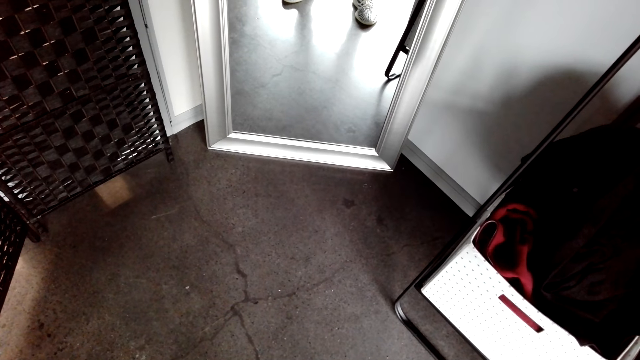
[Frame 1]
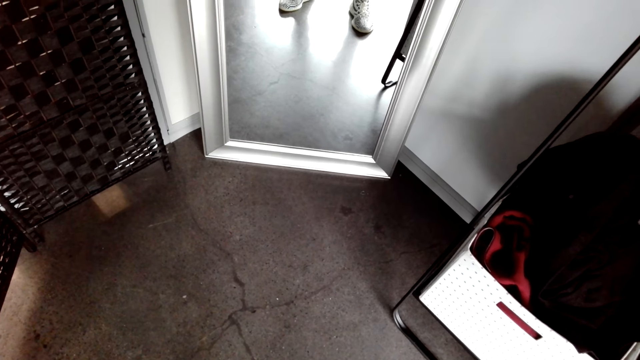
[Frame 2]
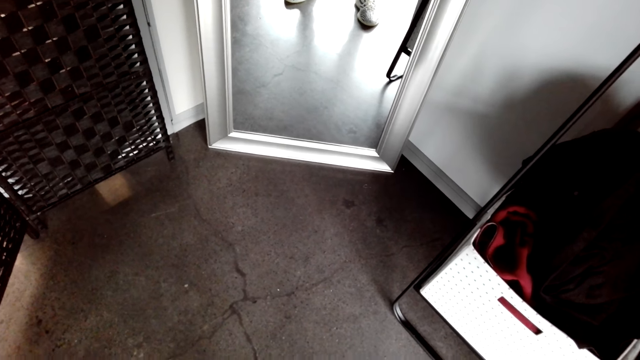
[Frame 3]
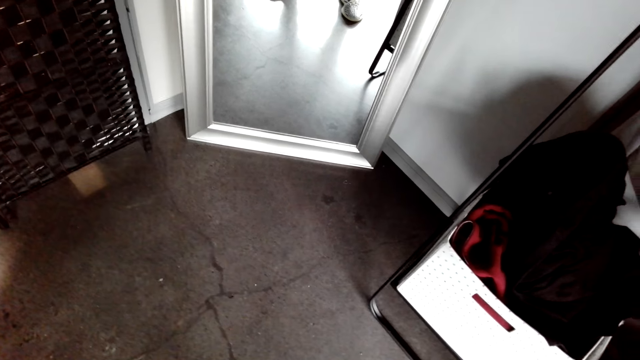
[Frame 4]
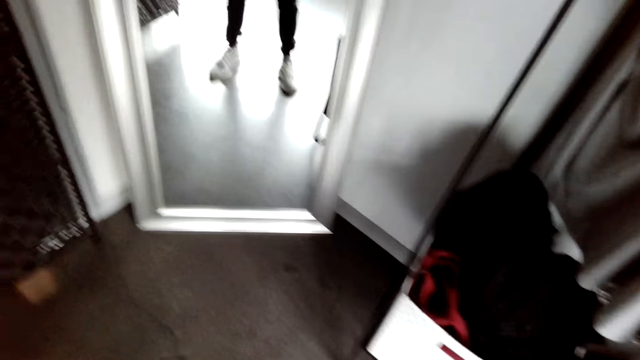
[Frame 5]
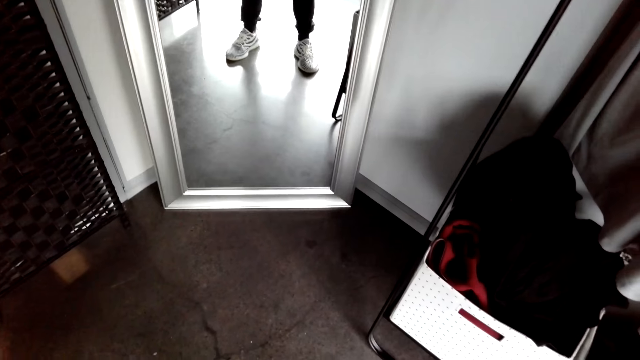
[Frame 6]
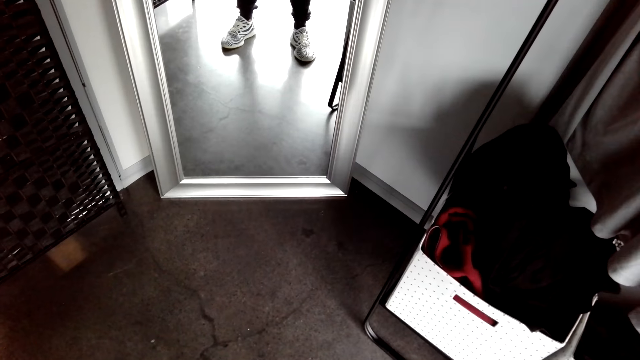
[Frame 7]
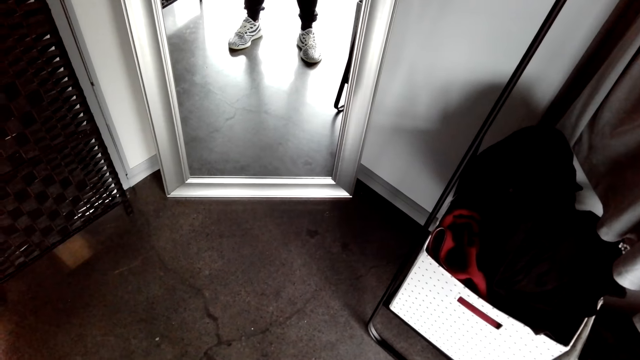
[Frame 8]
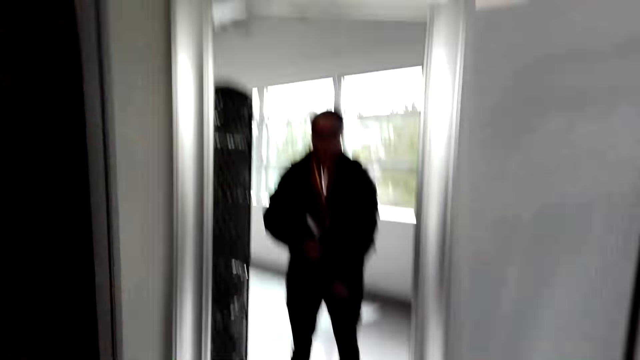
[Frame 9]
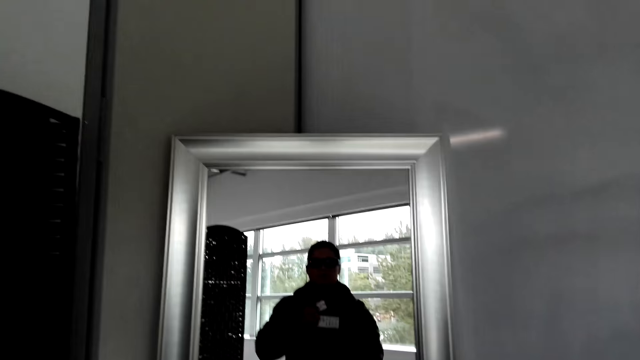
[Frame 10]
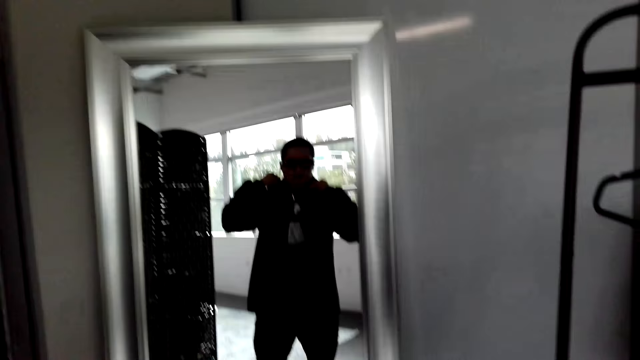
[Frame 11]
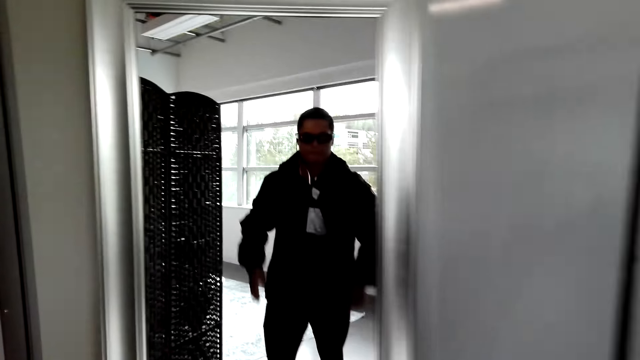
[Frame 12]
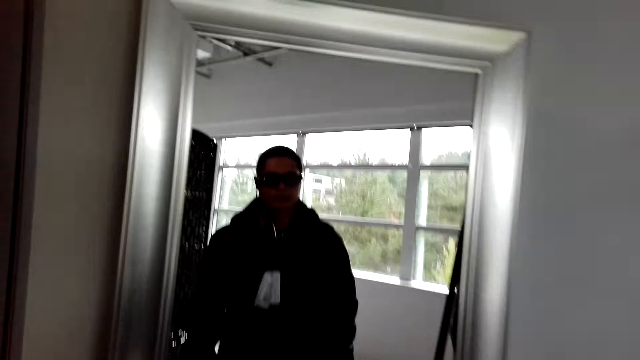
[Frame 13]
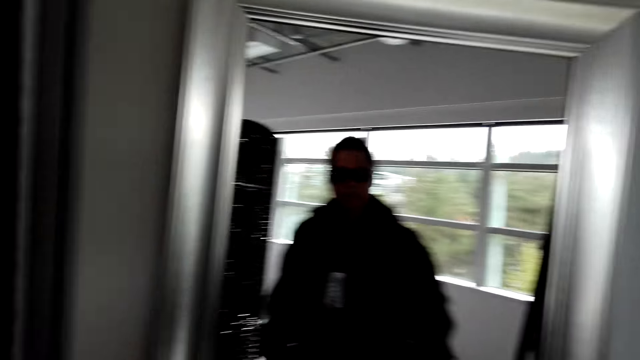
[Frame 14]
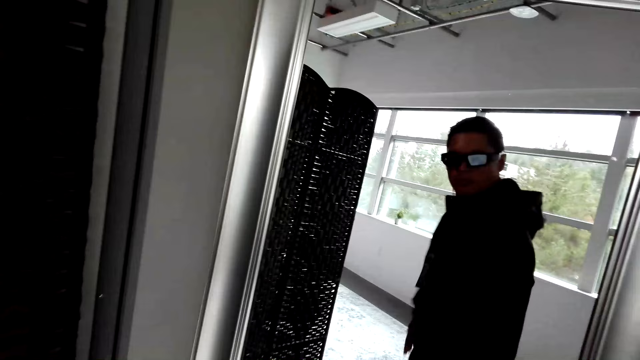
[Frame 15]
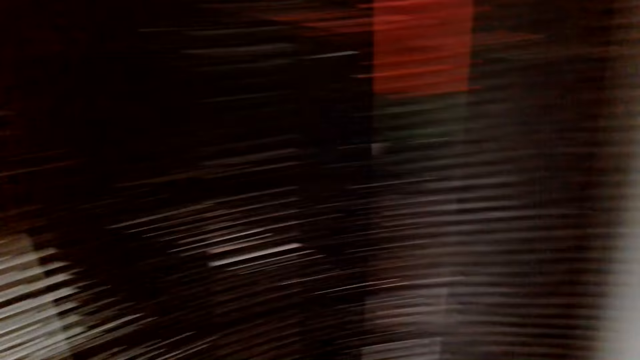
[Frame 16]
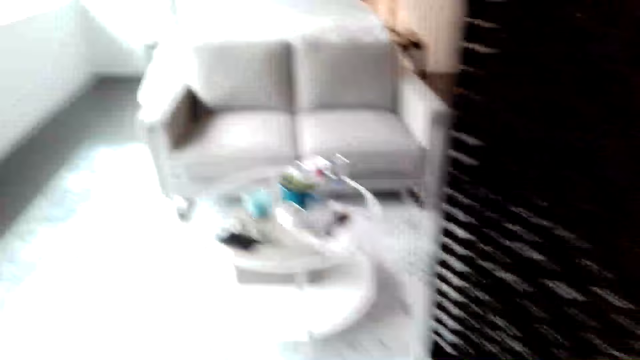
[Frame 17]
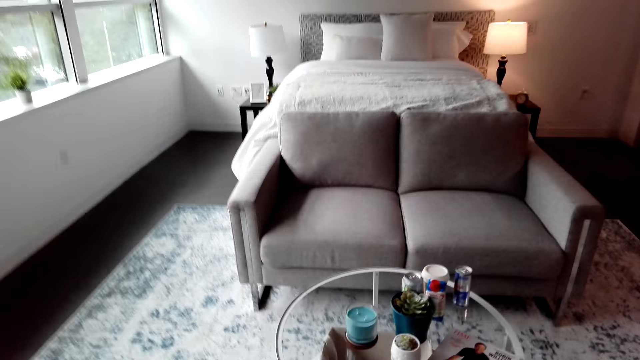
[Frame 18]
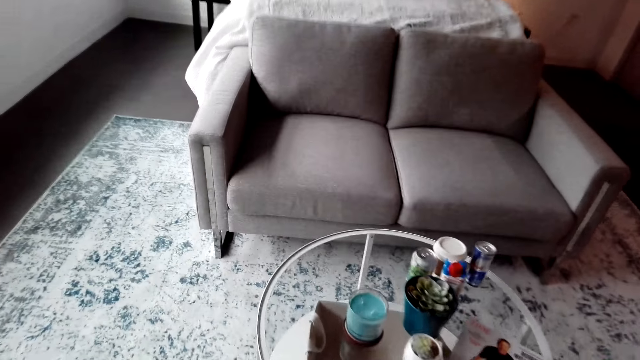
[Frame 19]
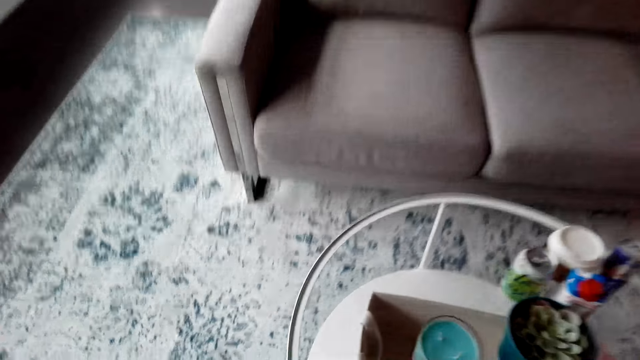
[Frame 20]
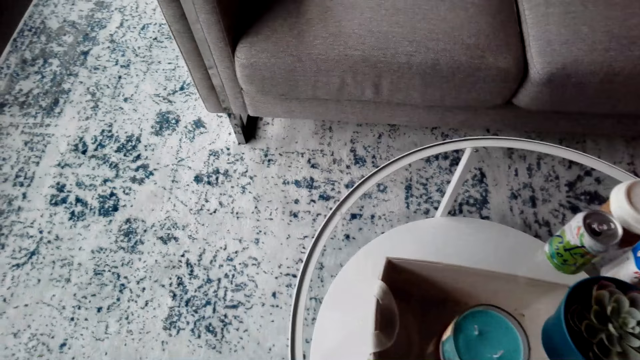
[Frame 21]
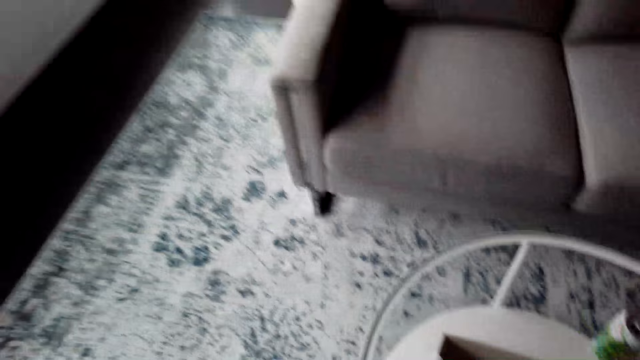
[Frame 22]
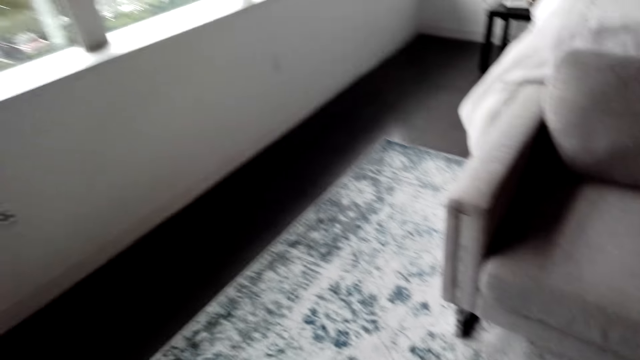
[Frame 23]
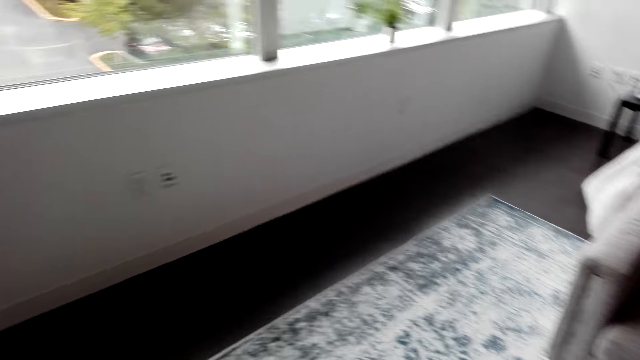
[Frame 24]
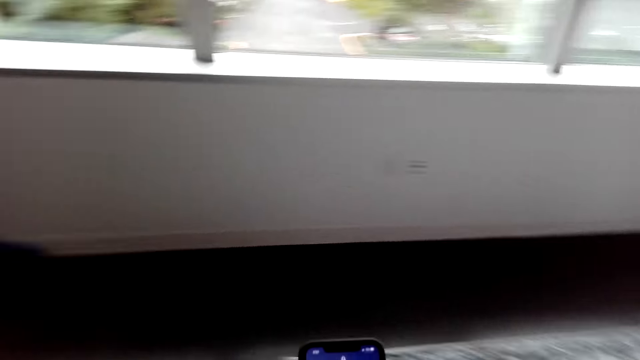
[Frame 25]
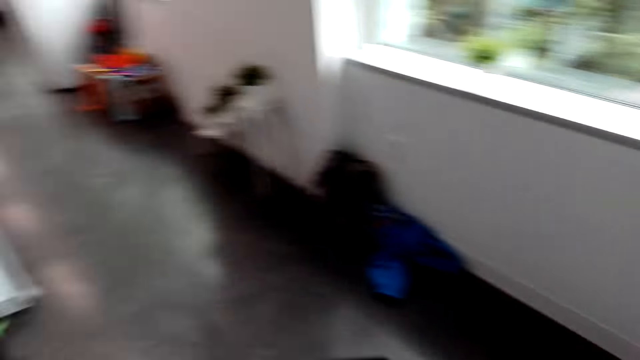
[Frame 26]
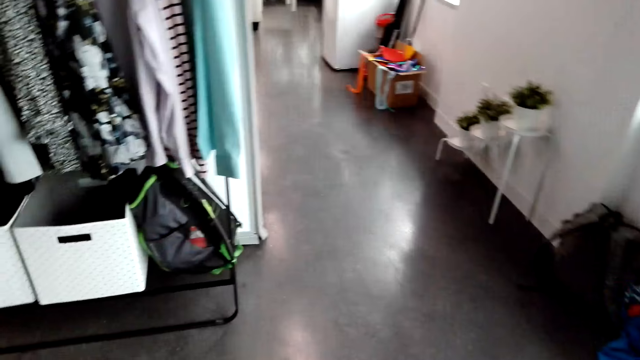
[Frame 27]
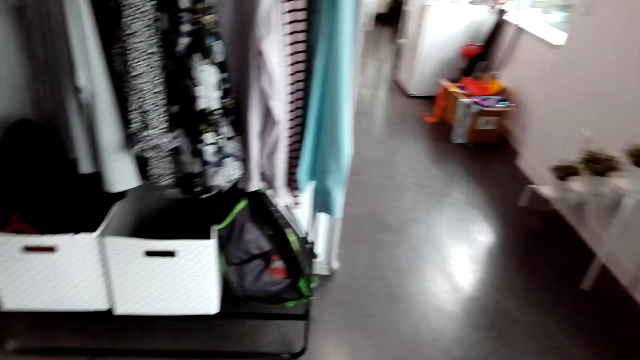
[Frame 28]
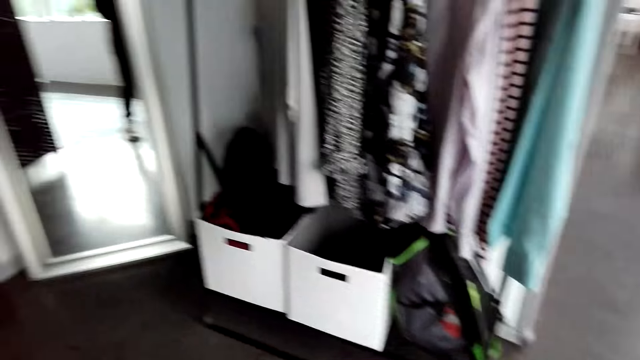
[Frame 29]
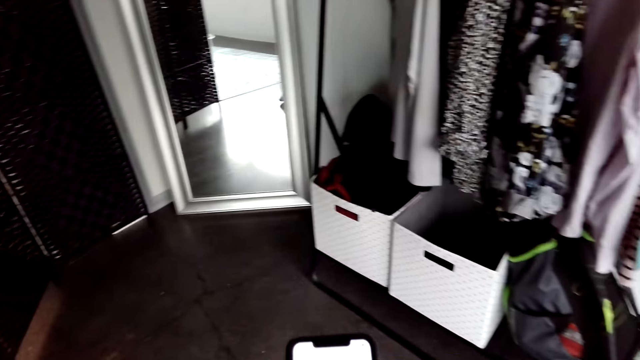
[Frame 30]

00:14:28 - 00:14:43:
The camera wearer zips the jacket. They move near the mirror. They turn around the room. They pick up a phone from the table. They turn around the room.

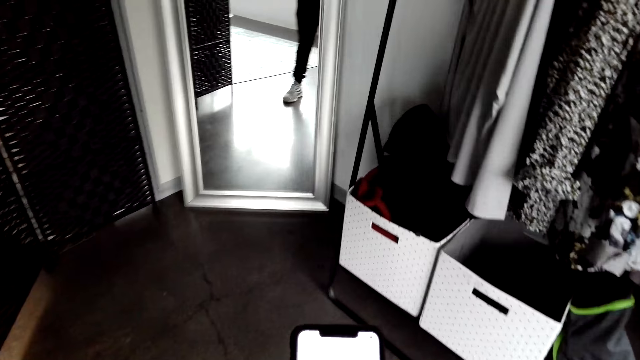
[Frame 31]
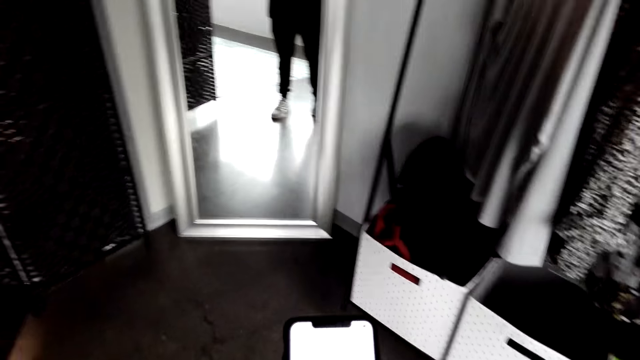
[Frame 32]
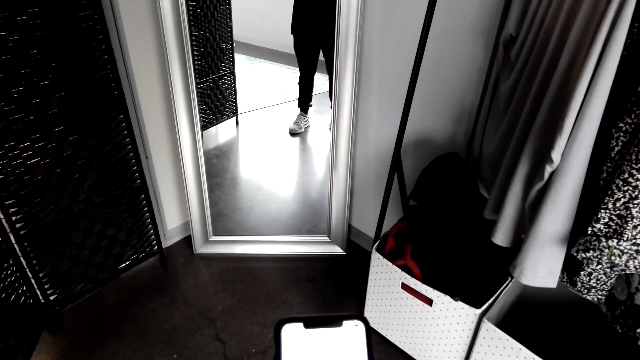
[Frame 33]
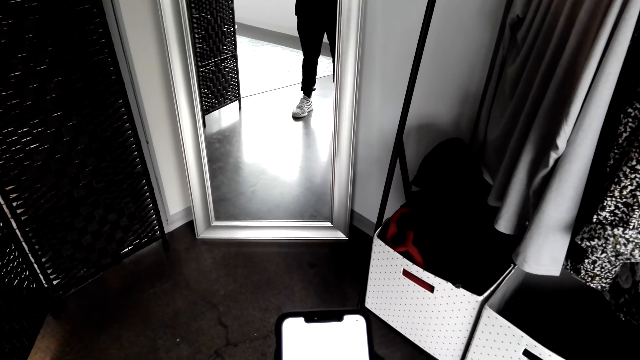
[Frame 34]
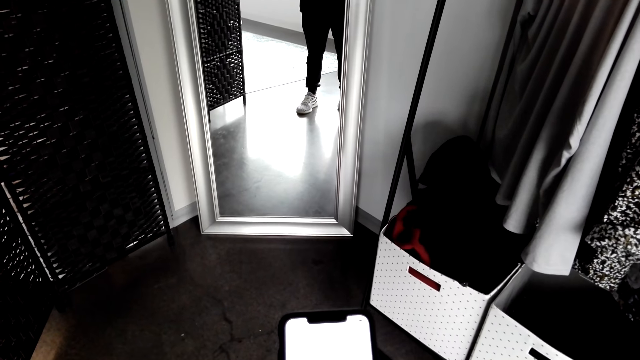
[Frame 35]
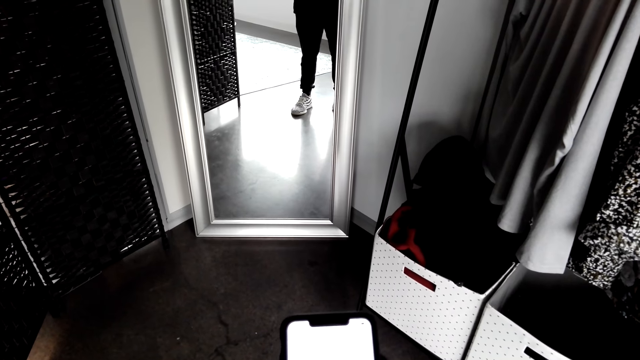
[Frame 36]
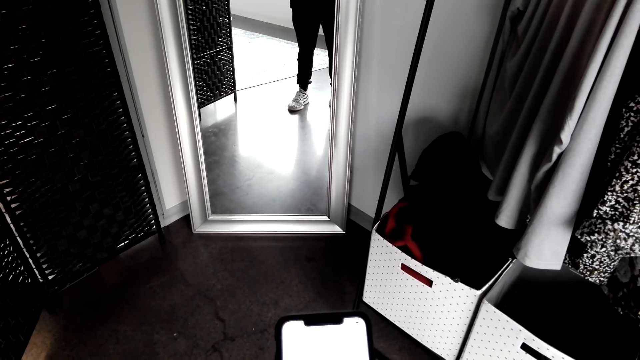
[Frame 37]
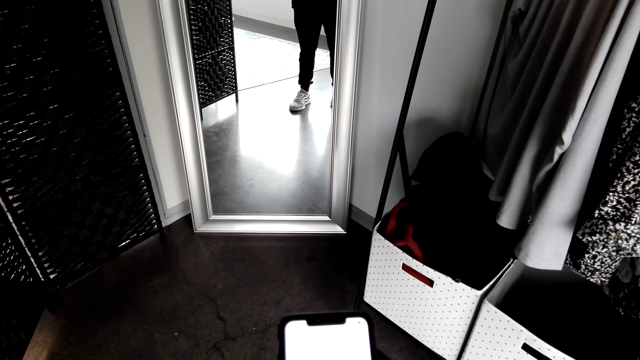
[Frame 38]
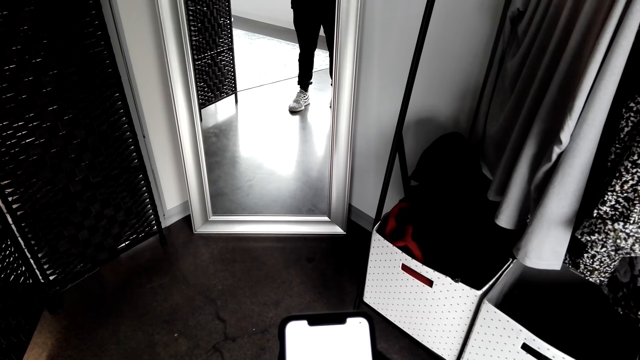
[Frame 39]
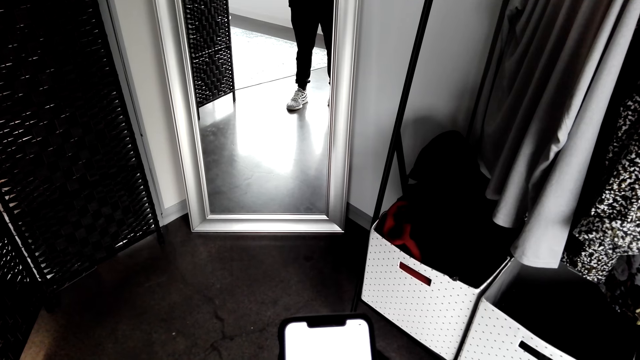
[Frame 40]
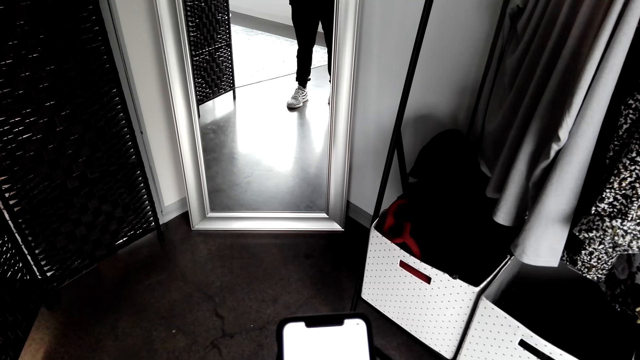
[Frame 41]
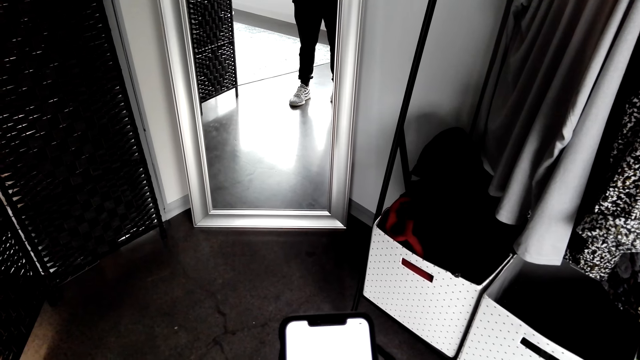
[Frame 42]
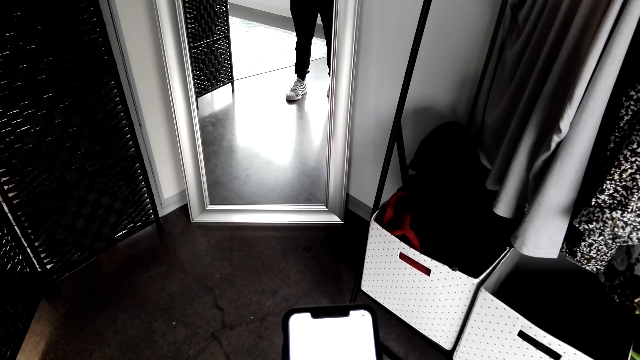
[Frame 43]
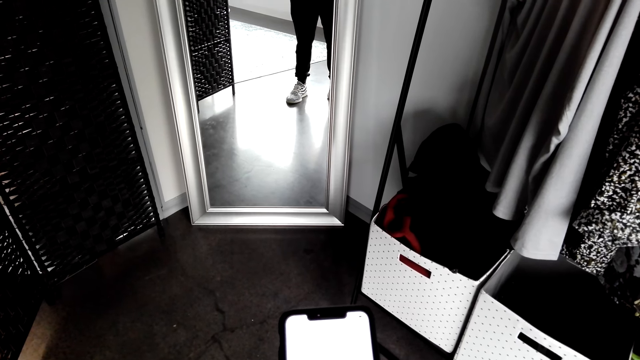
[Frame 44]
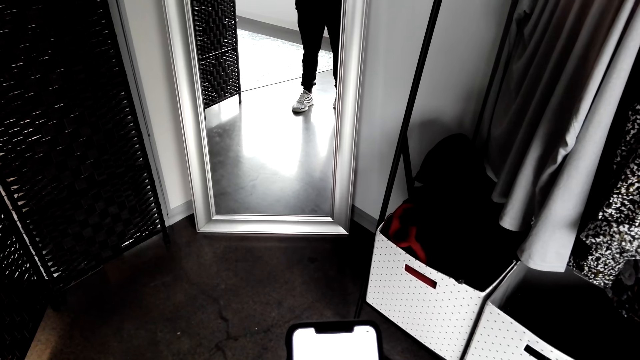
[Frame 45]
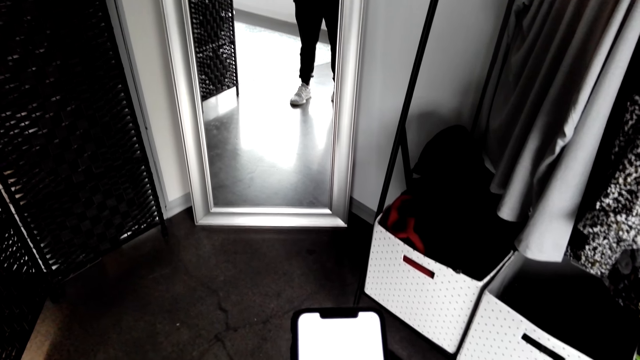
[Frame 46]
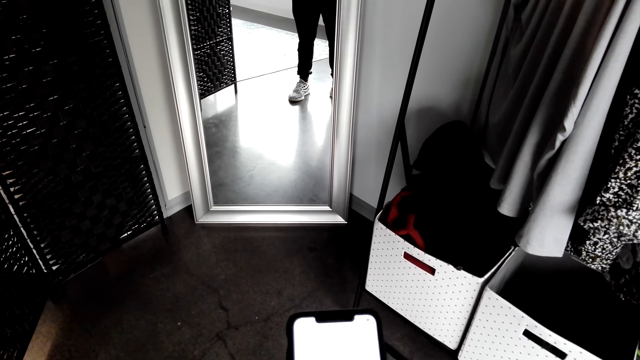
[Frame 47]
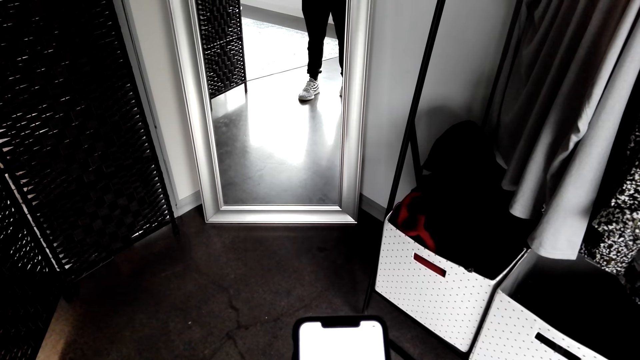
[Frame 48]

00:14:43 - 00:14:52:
The camera wearer uses a phone.
